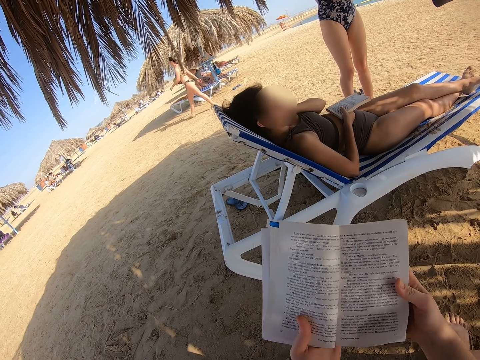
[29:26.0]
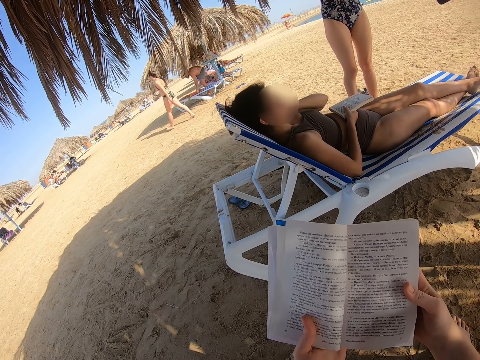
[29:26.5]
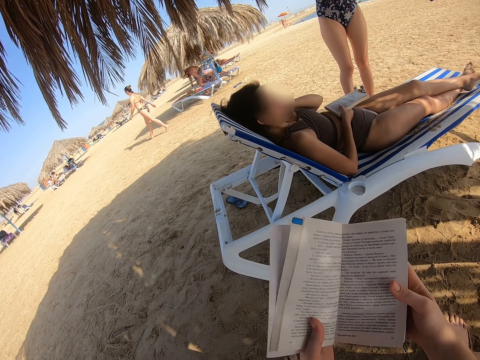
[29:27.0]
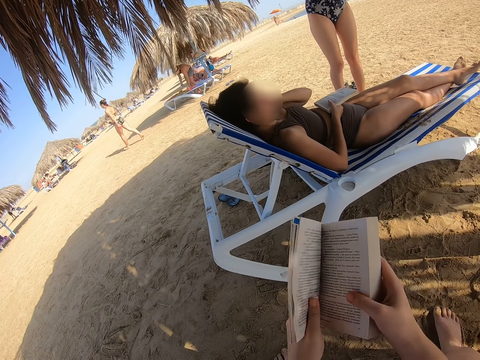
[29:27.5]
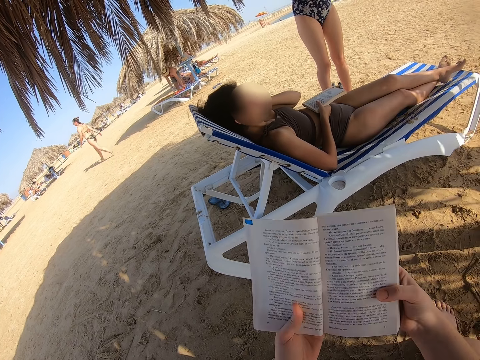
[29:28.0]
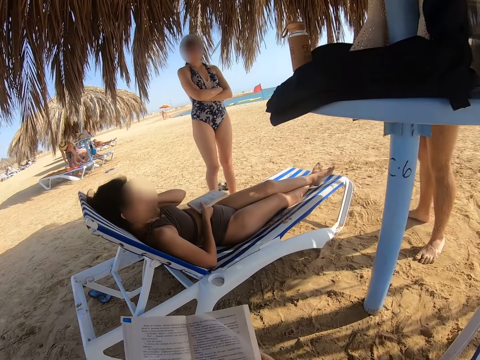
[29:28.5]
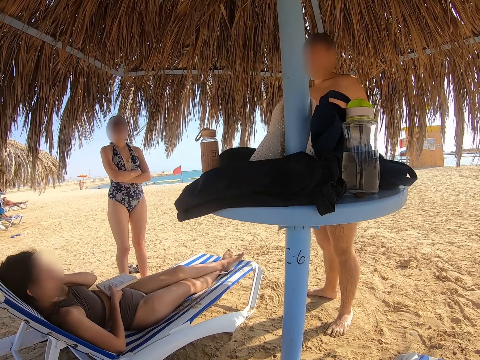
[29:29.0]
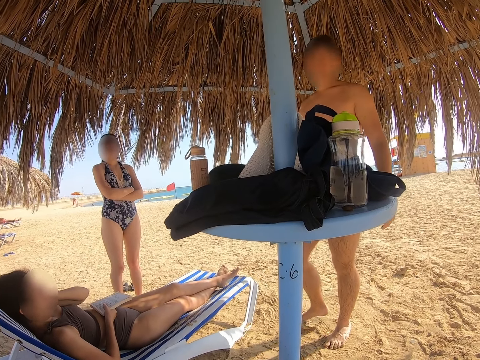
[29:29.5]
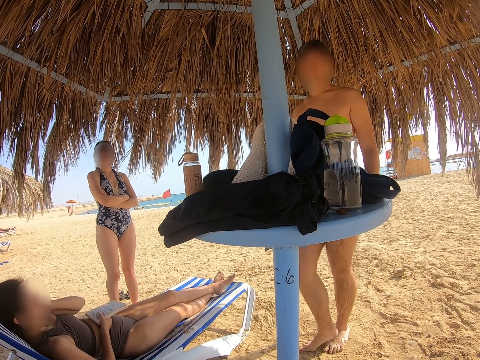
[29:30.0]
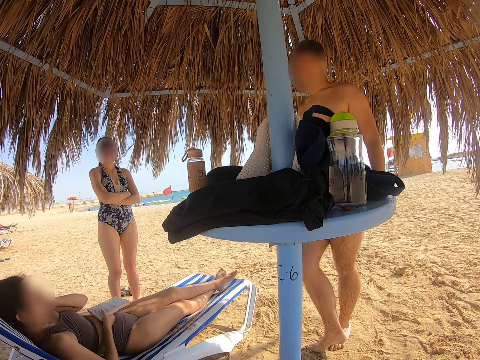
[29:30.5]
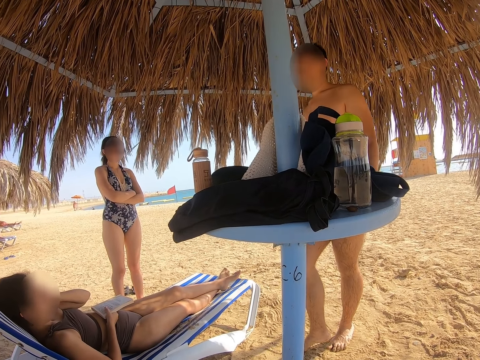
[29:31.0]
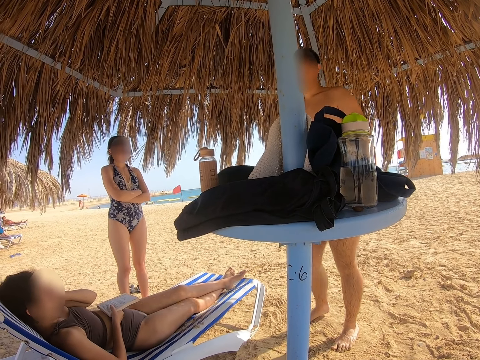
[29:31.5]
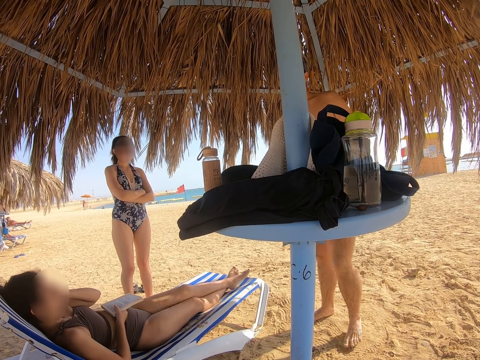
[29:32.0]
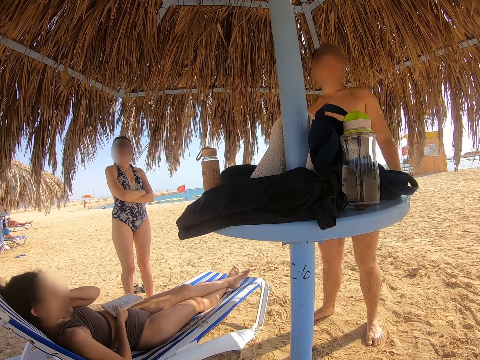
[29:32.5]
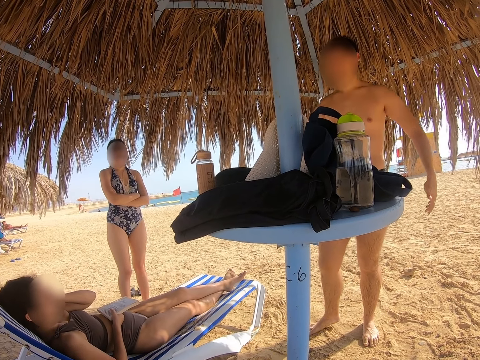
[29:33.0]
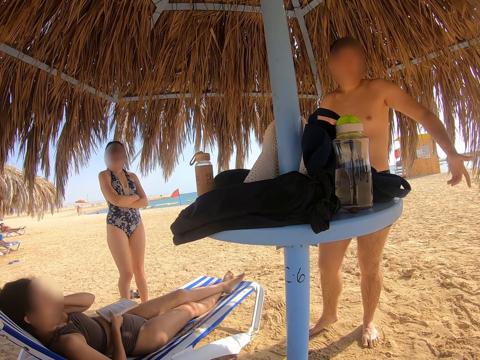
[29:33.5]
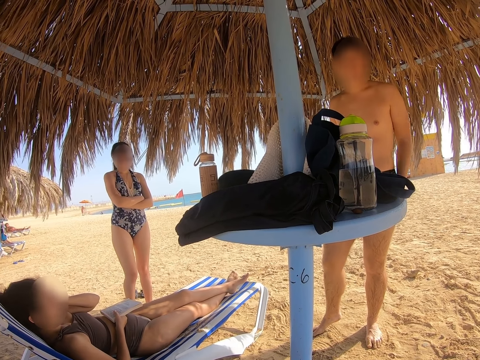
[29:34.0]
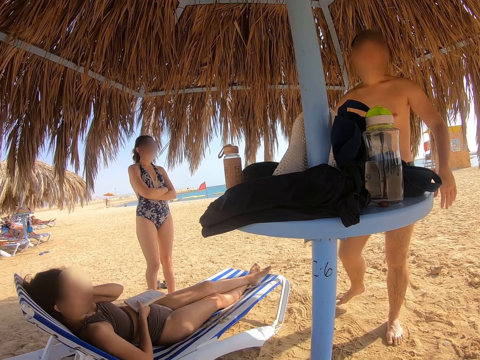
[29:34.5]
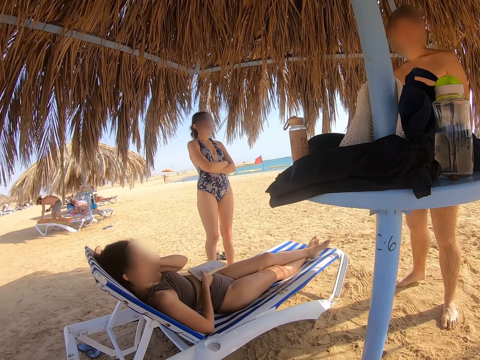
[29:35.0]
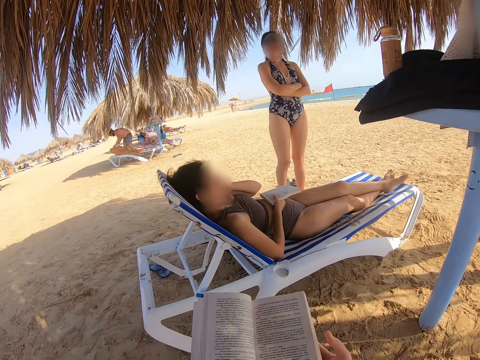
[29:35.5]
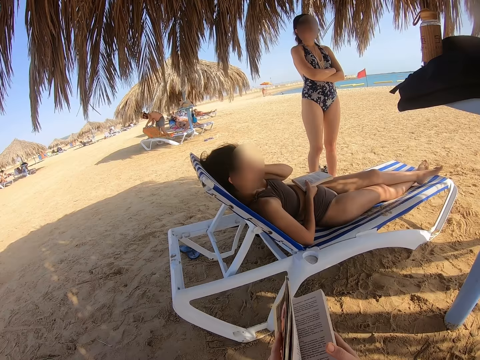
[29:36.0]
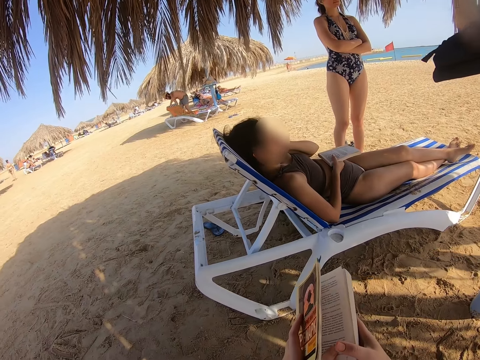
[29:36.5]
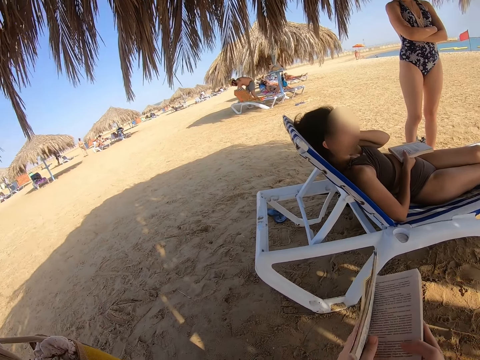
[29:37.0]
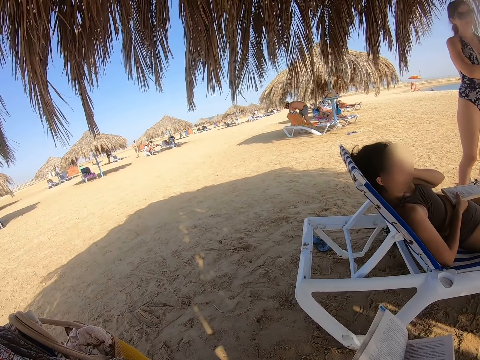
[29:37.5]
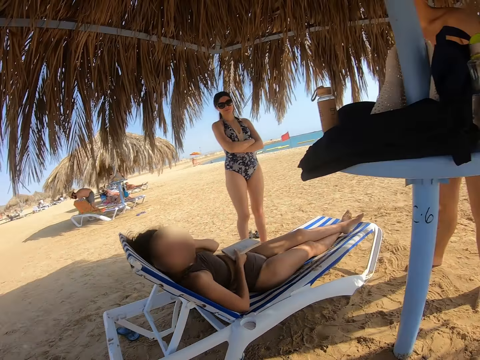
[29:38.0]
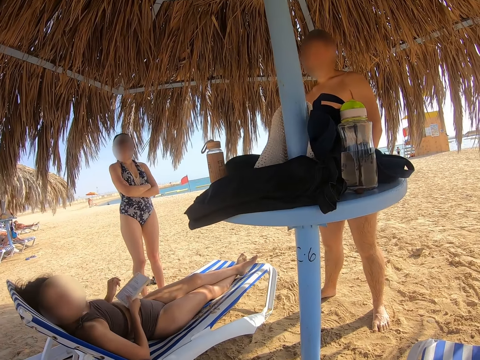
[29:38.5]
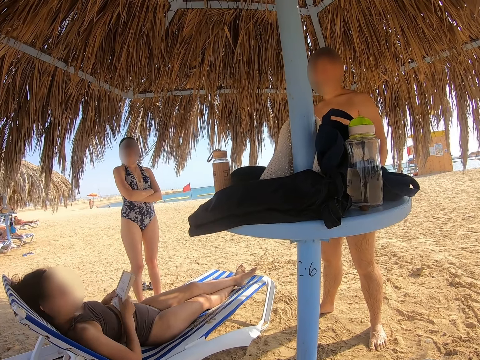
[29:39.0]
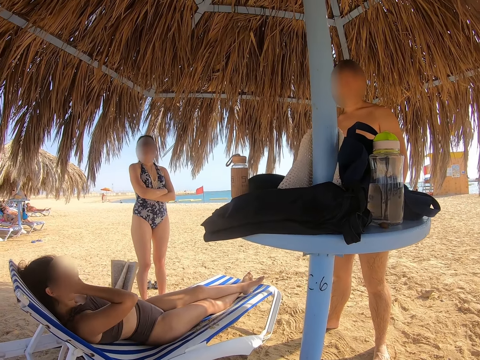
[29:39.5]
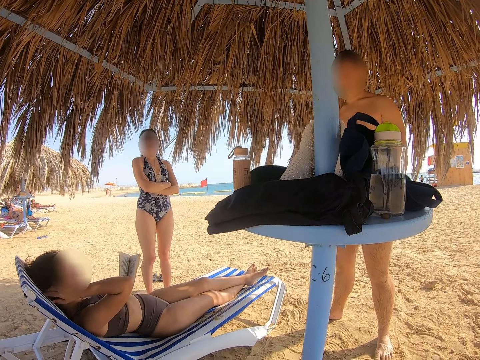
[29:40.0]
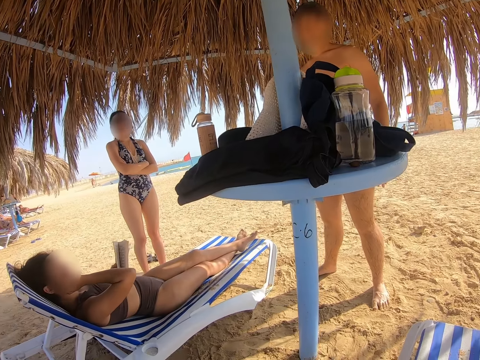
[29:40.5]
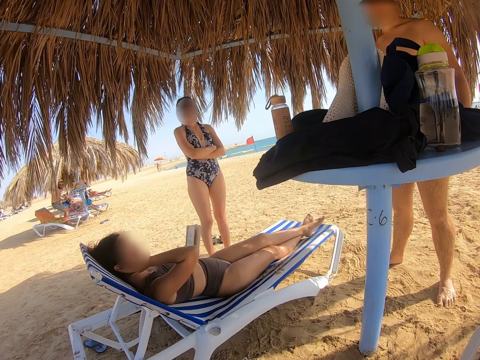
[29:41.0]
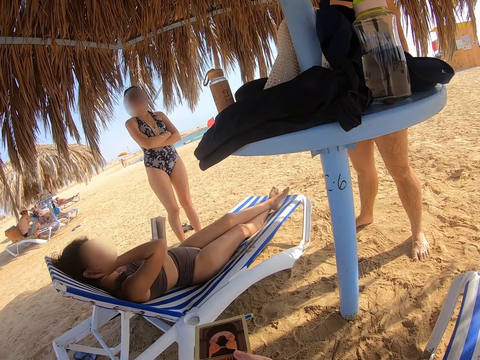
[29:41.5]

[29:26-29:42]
The camera wearer closes the book. They open the book. They stare at a man. The man moves the leg, moves the legs, and moves the hands. The camera wearer moves the pages of the book. A lady moves the hand, reads the book, passes the book to the left hand, straightens the hair, and wipes the face. The camera wearer moves the hands.

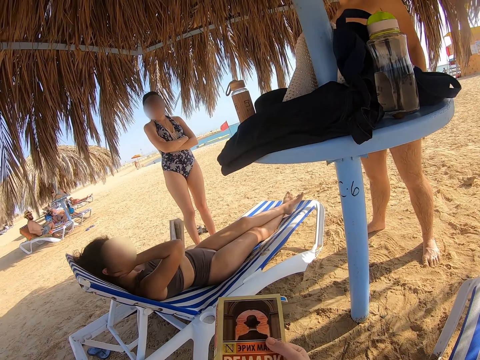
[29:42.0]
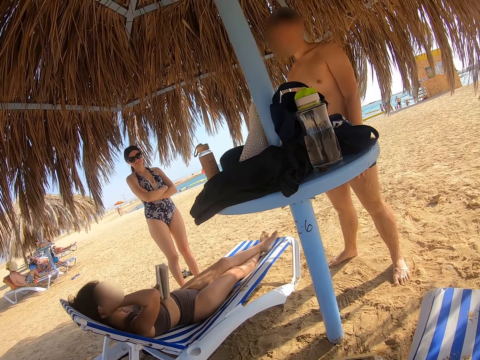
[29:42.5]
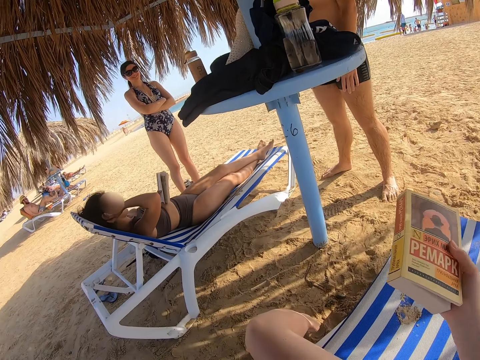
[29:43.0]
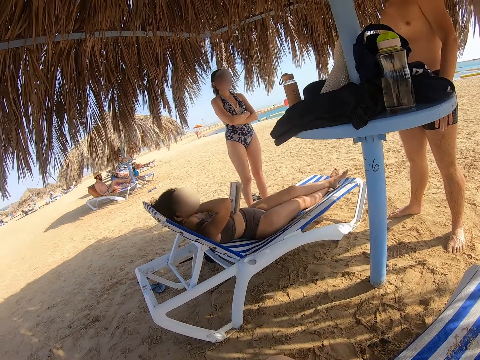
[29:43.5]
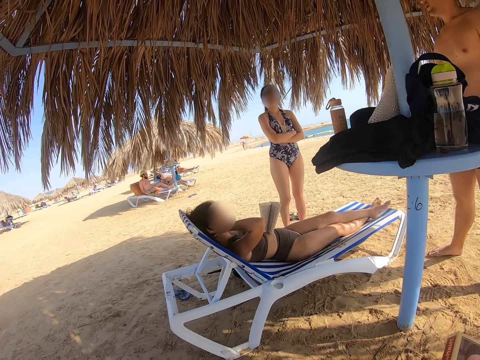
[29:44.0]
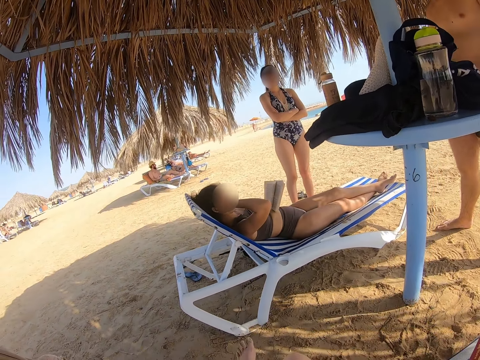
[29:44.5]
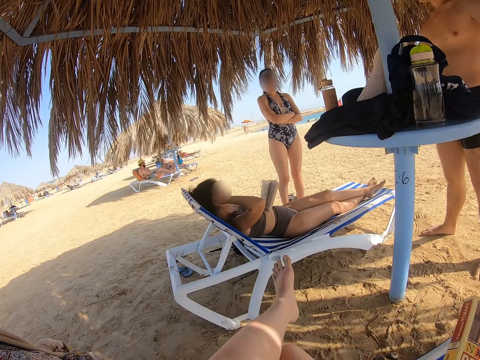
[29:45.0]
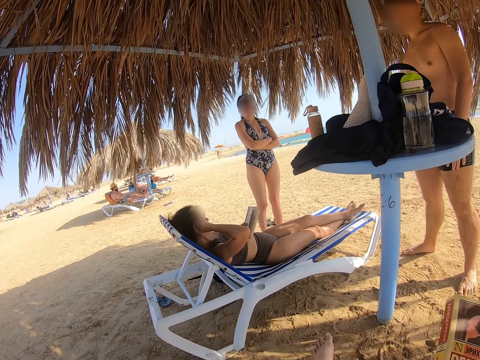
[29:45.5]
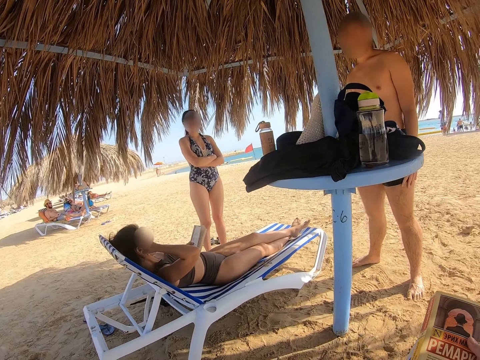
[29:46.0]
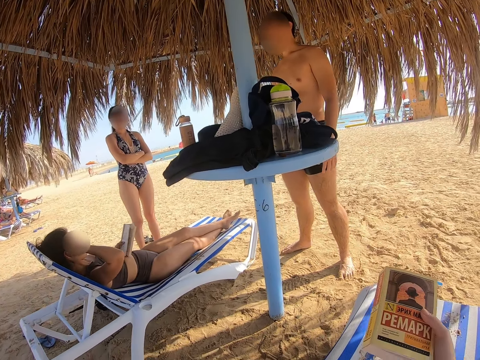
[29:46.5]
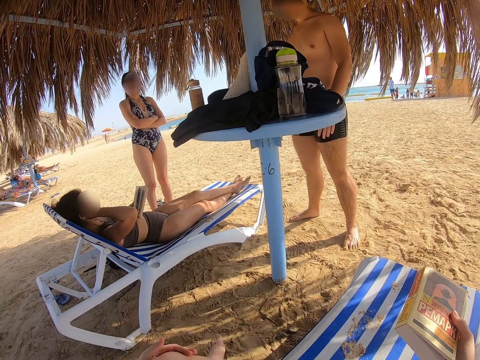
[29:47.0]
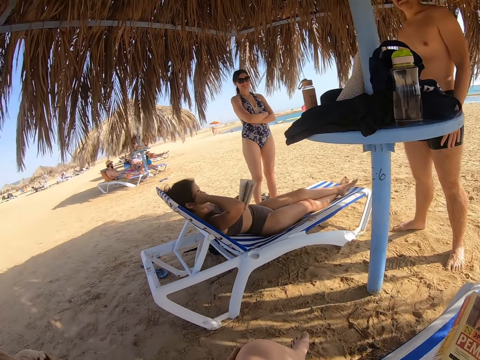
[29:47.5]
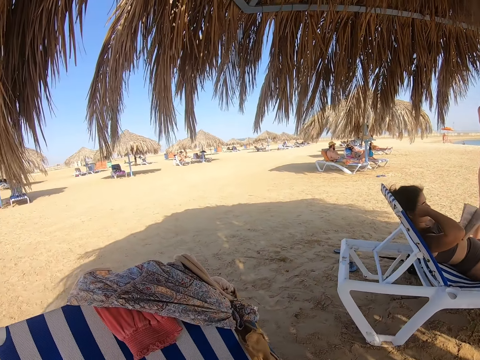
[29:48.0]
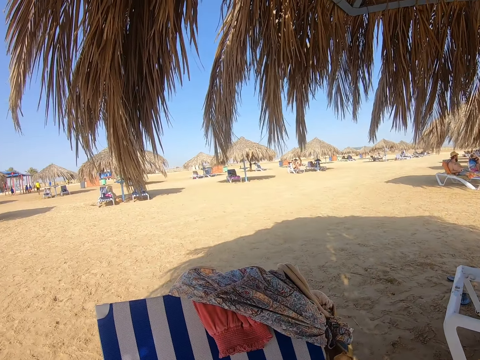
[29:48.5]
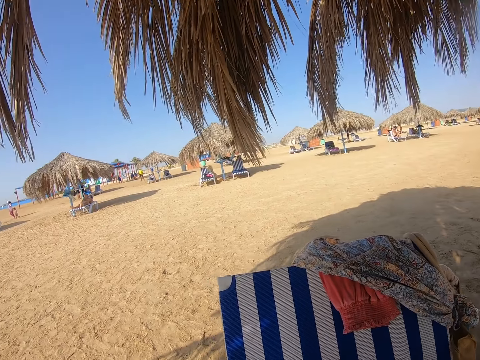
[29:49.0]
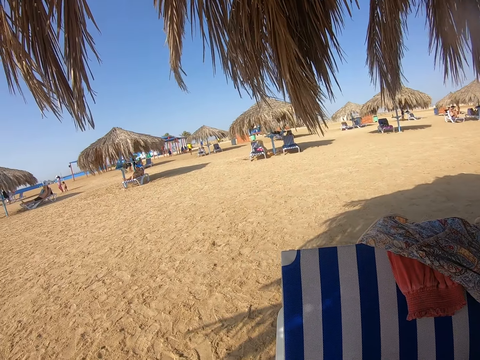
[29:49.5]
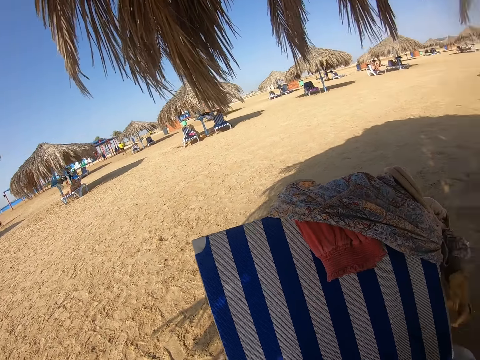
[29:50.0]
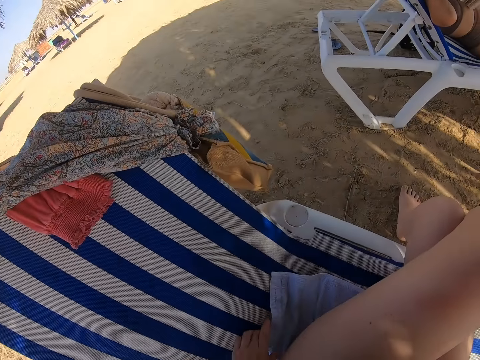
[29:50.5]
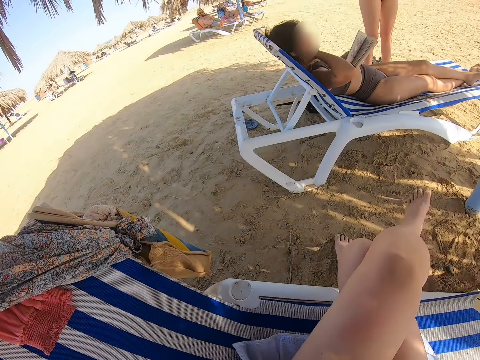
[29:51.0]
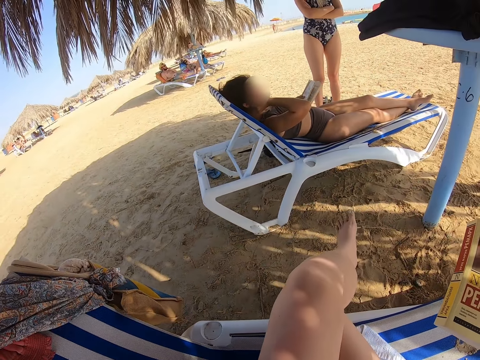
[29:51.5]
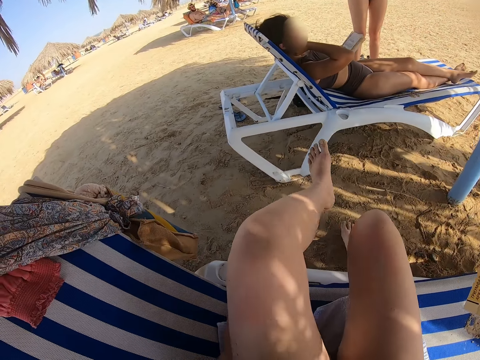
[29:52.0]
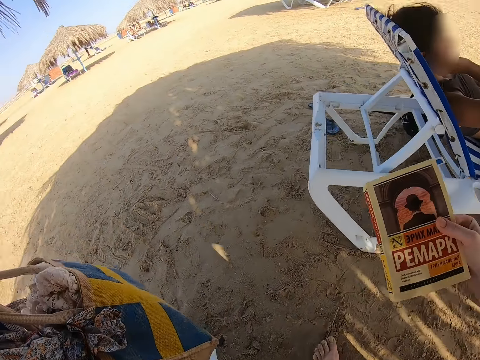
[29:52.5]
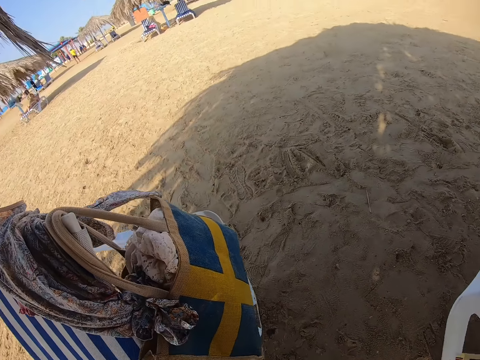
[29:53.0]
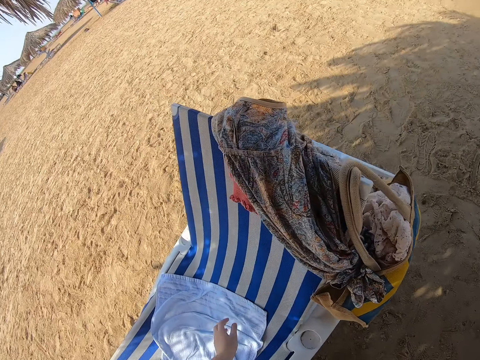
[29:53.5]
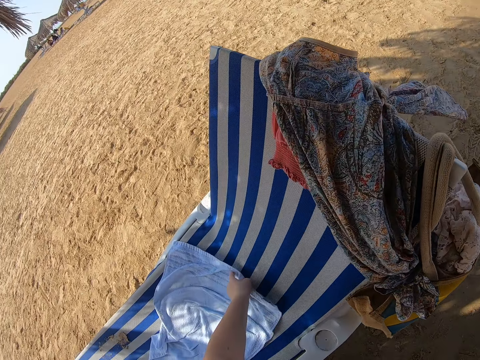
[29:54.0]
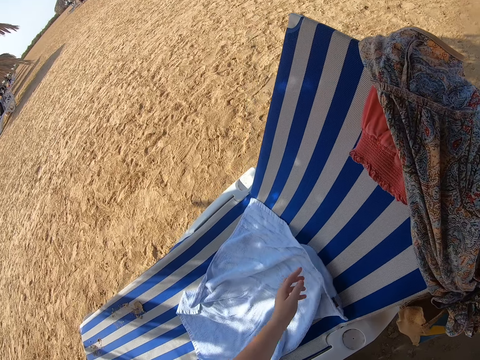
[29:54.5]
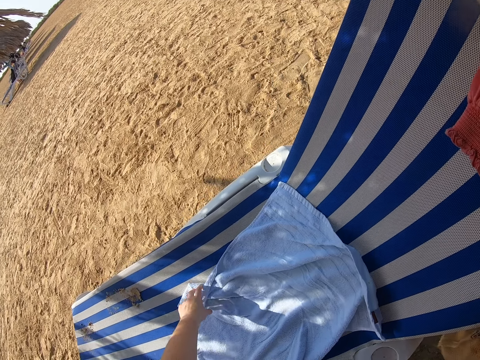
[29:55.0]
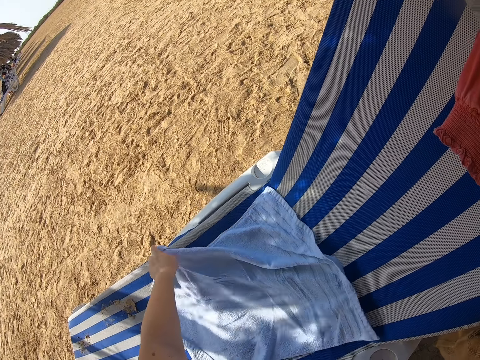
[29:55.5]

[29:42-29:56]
The camera wearer passes the book to the right hand. They move the hand, move the leg, and adjust the sitting position. They look around. They move the legs. They stand. They straighten a towel.
